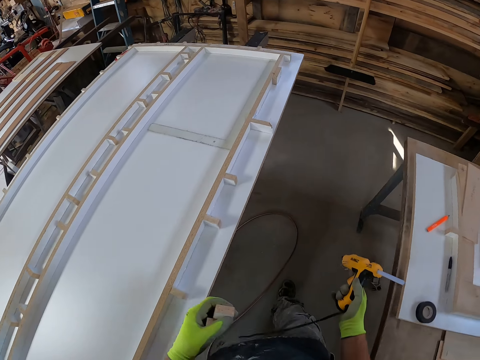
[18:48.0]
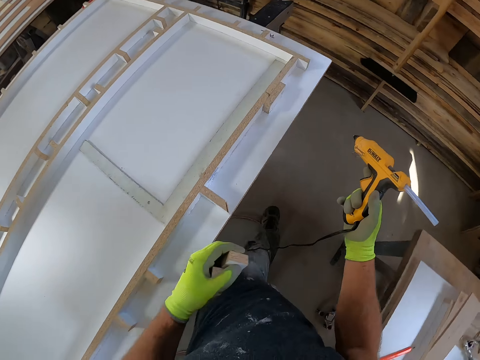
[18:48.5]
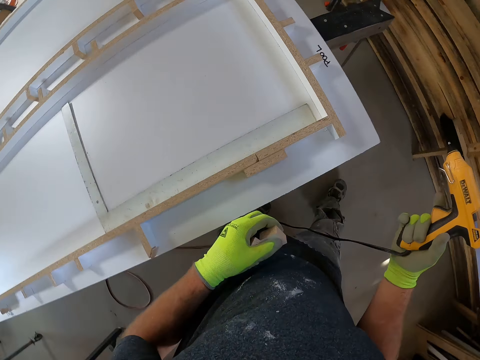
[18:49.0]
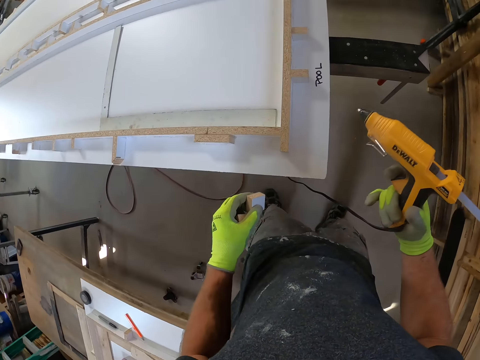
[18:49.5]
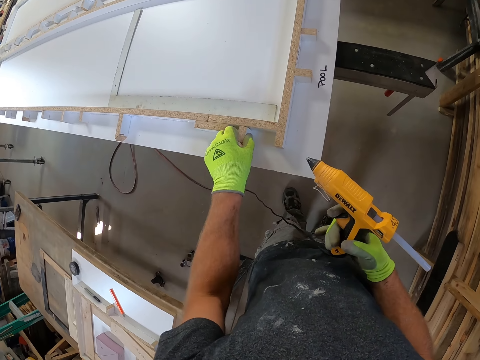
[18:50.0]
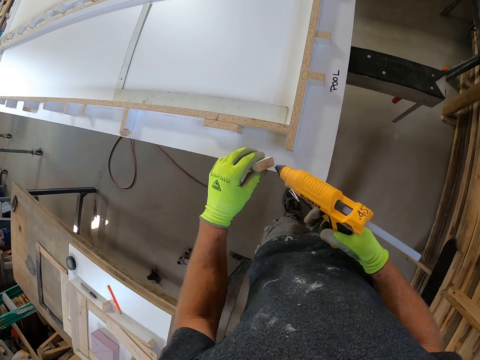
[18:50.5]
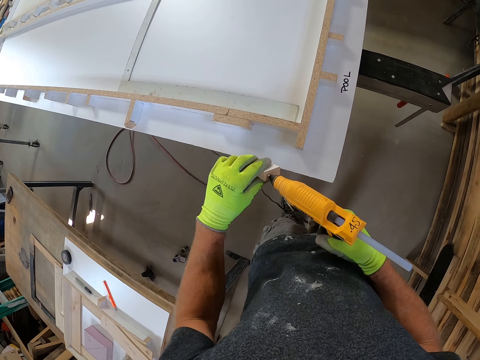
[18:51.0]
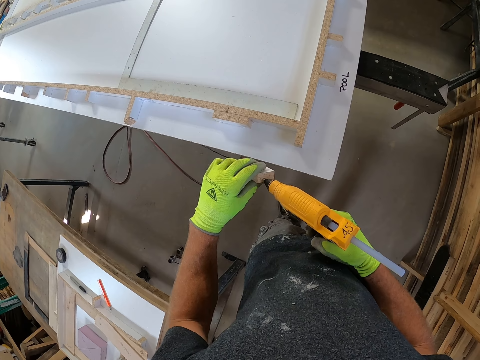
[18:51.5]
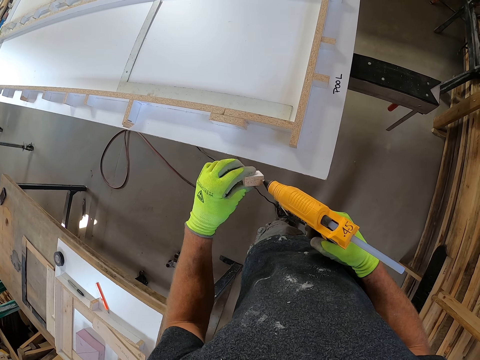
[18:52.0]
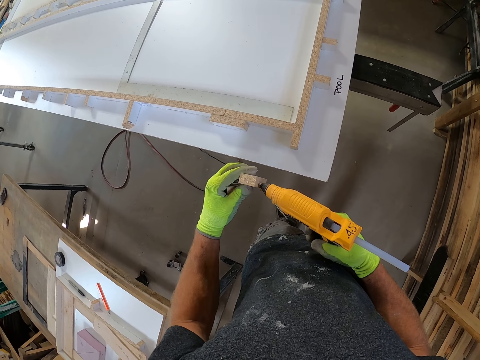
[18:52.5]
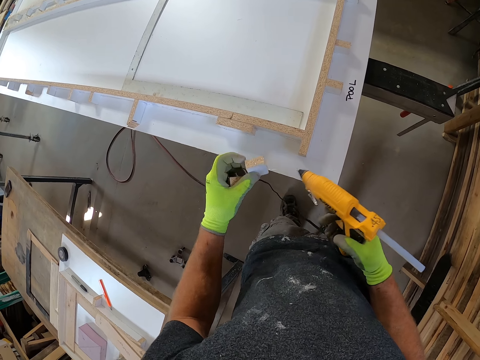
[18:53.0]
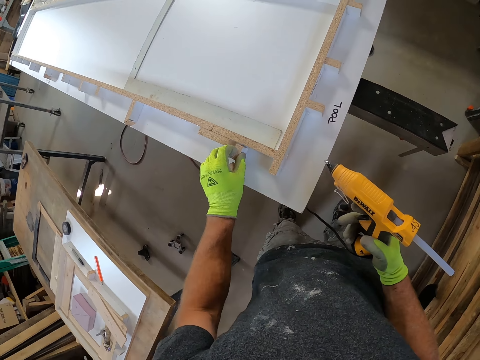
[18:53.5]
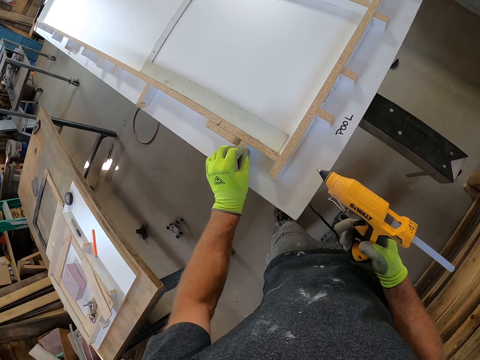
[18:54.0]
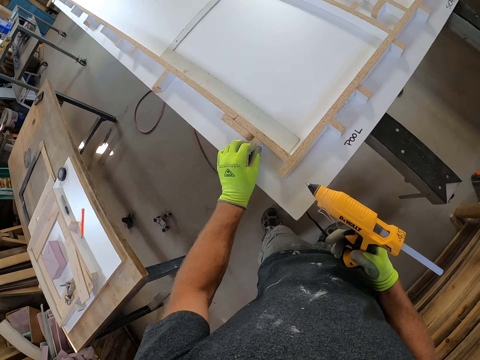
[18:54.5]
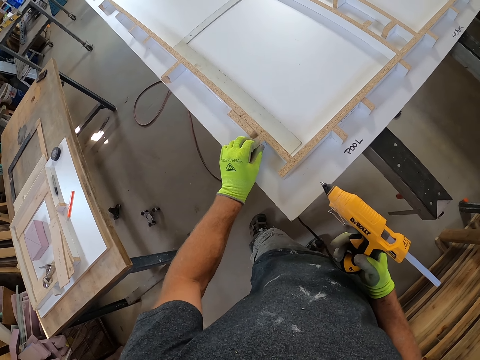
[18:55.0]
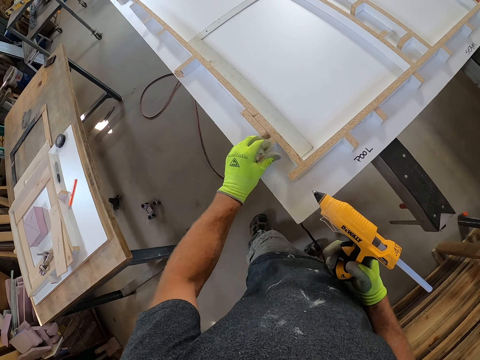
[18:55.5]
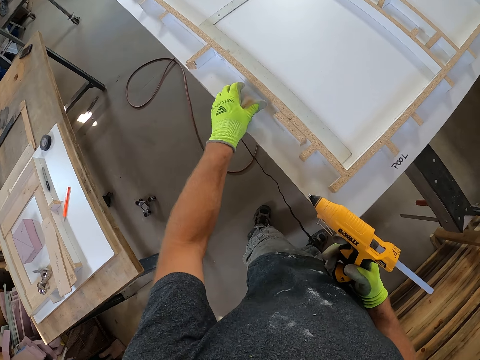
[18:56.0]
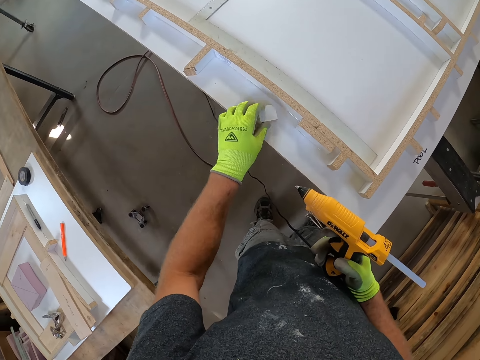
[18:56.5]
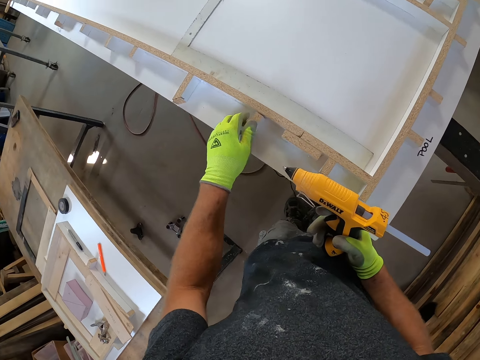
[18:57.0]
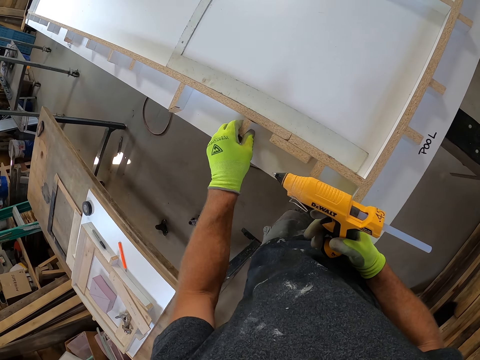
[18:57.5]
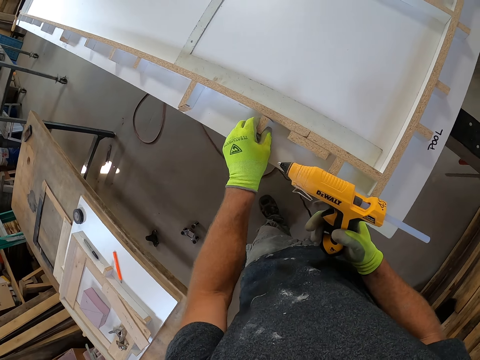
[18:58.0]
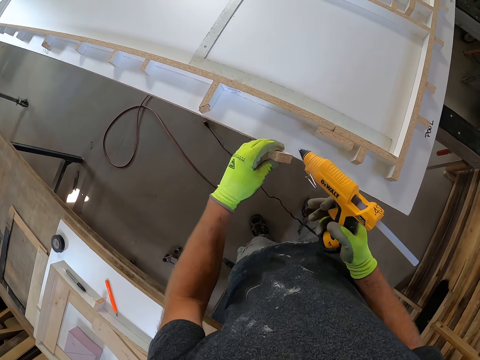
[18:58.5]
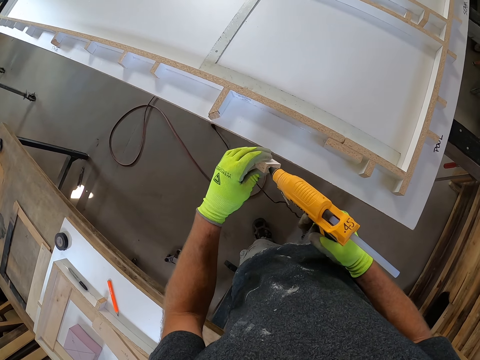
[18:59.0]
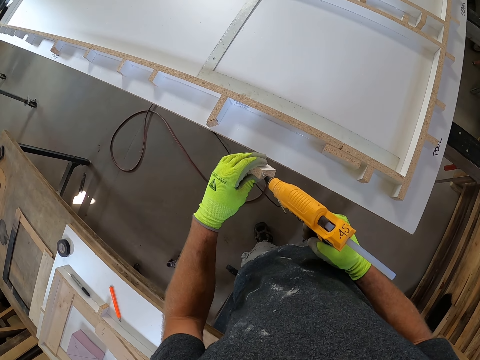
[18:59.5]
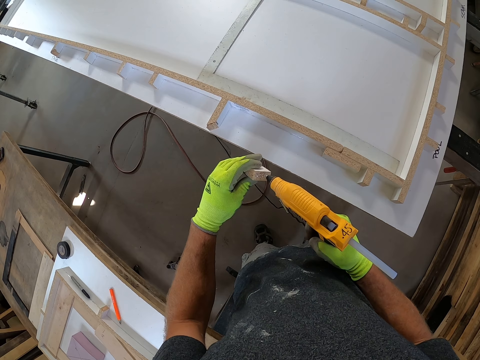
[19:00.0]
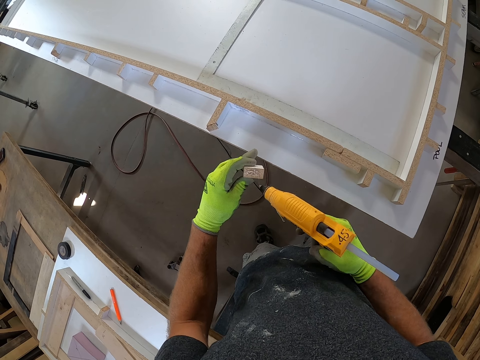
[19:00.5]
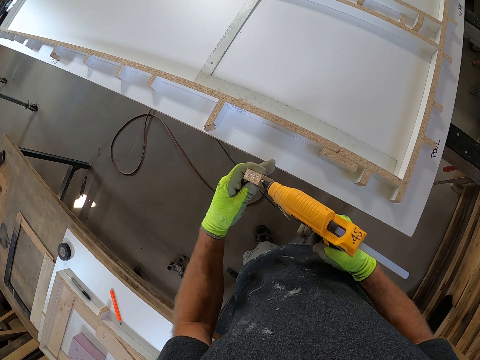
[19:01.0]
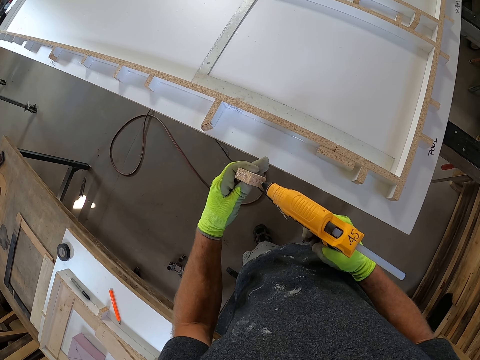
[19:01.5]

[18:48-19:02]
The camera wearer puts wood on the worktop. They apply glue to the piece of wood. They put the wood on the worktop. They fix the piece of wood on the board. They pick up a piece of wood and drop it on the board, on another wood. They move a leg. They apply glue to the piece of wood.

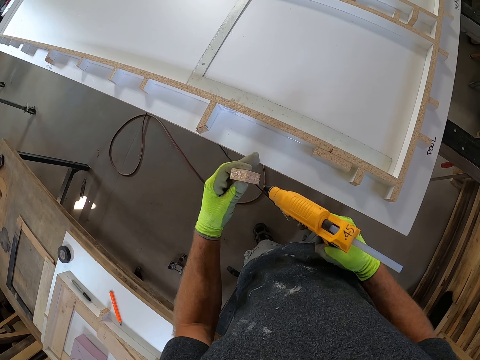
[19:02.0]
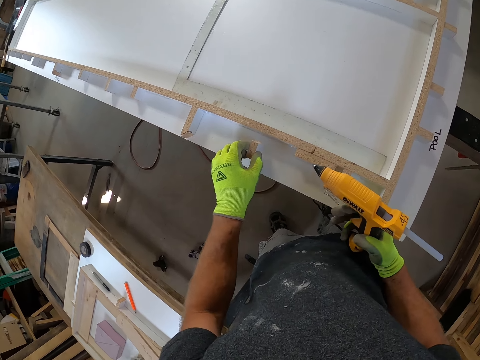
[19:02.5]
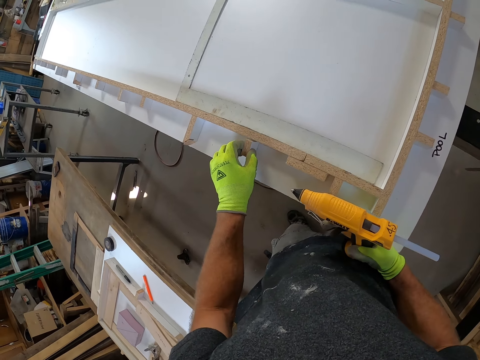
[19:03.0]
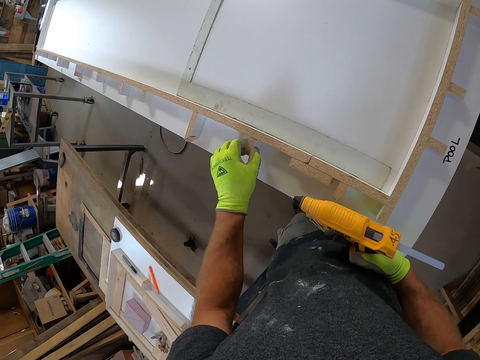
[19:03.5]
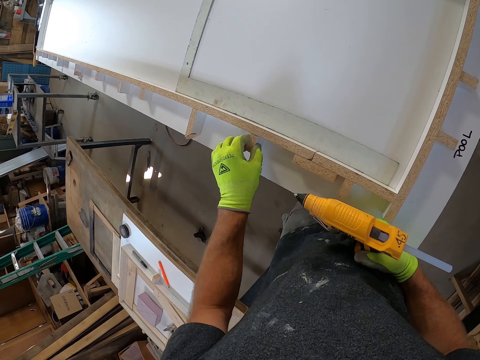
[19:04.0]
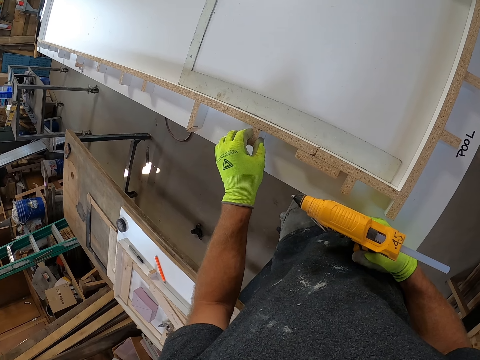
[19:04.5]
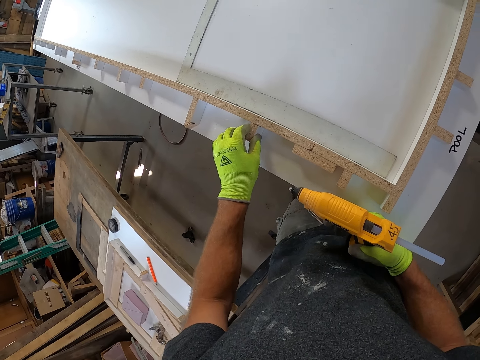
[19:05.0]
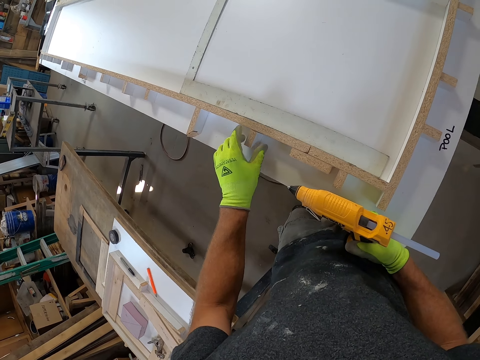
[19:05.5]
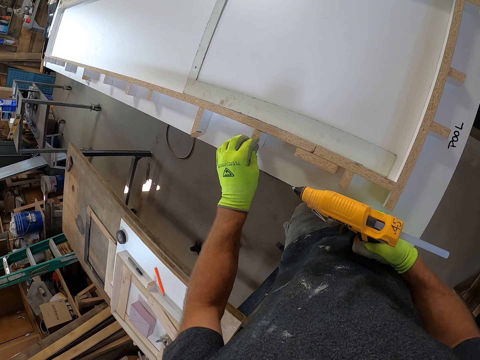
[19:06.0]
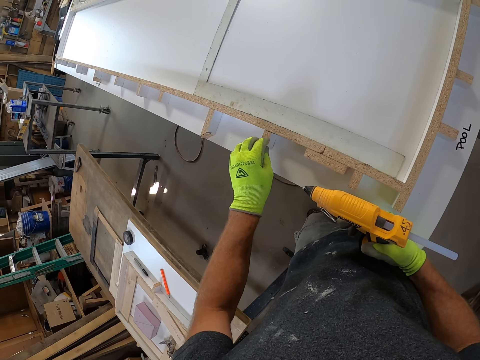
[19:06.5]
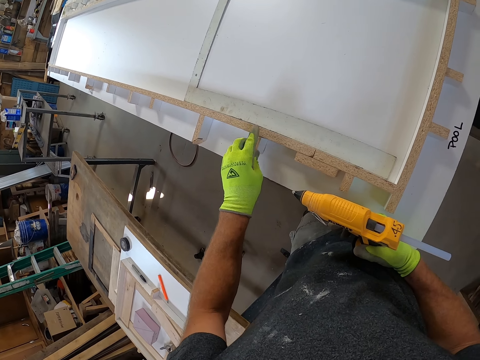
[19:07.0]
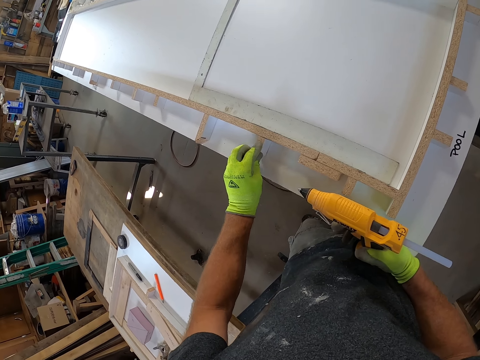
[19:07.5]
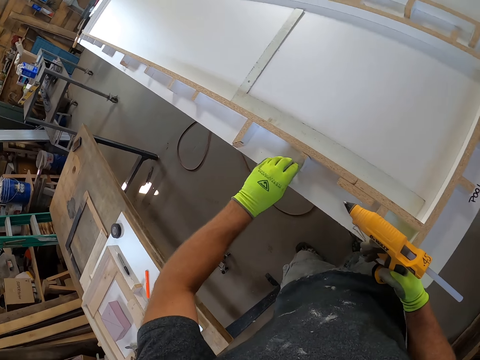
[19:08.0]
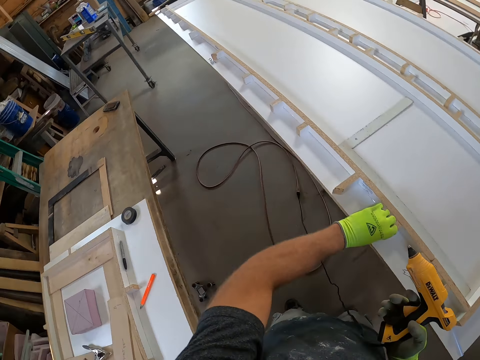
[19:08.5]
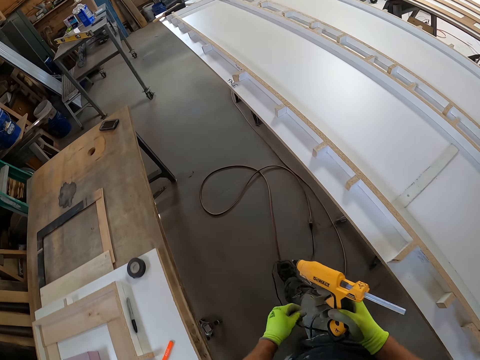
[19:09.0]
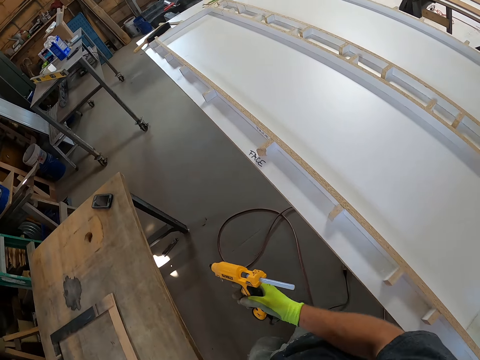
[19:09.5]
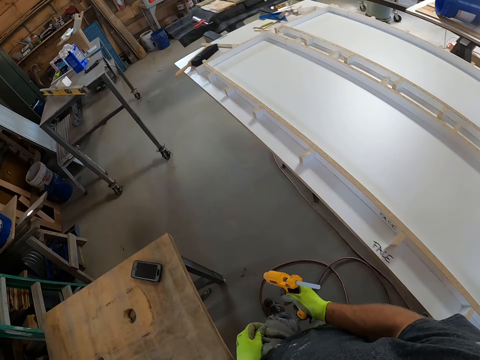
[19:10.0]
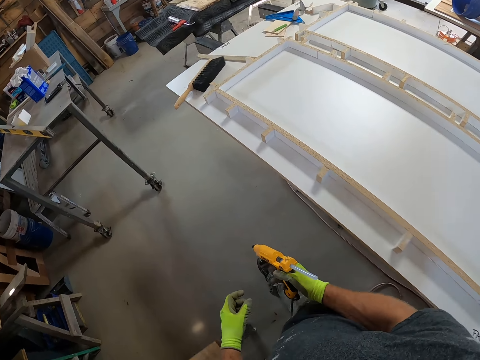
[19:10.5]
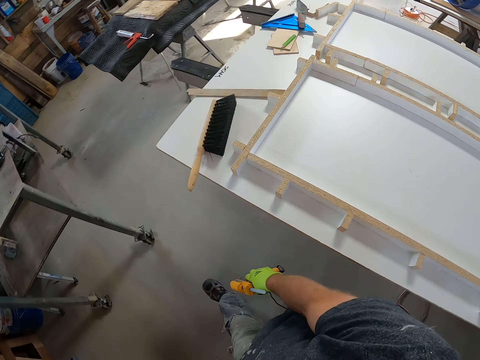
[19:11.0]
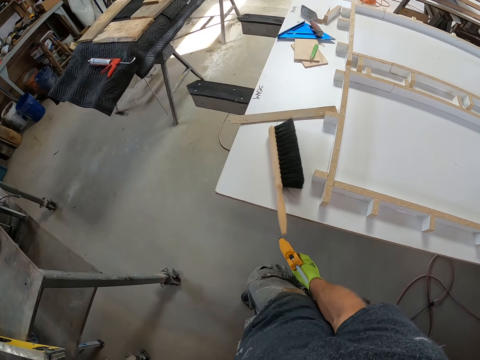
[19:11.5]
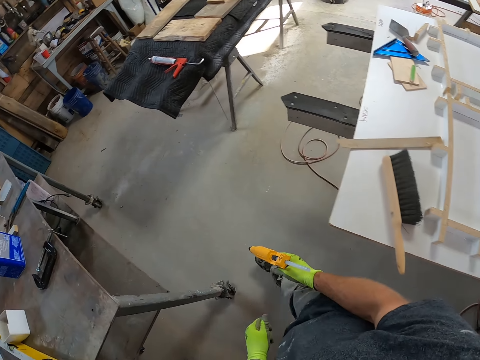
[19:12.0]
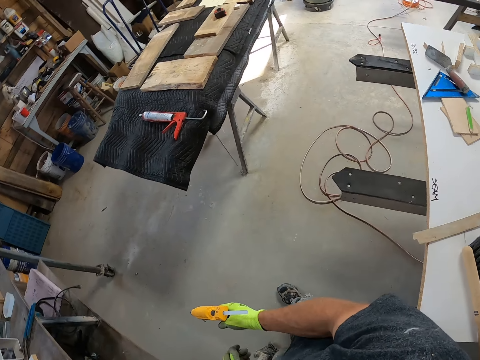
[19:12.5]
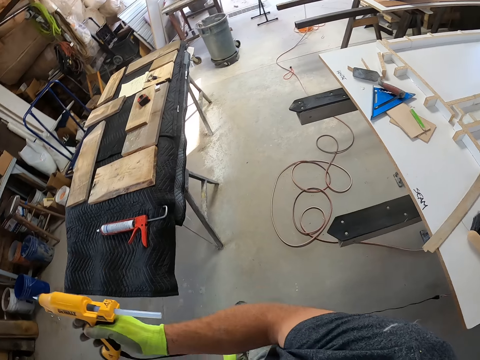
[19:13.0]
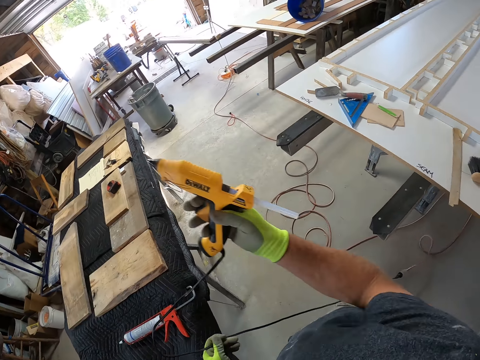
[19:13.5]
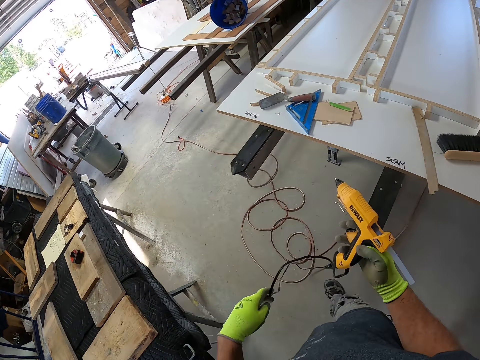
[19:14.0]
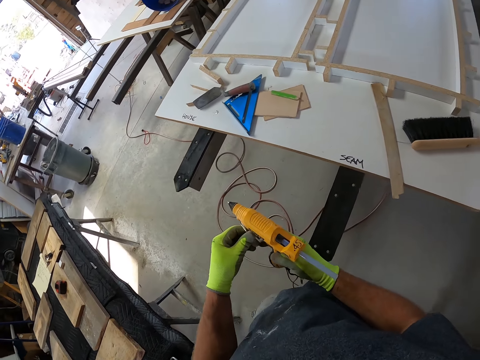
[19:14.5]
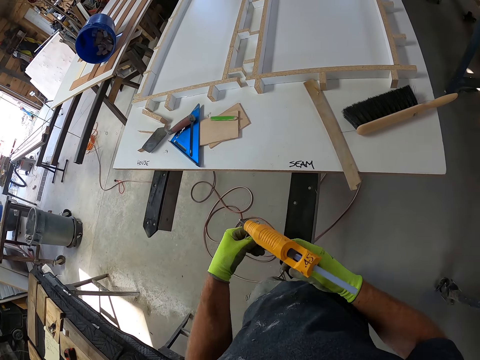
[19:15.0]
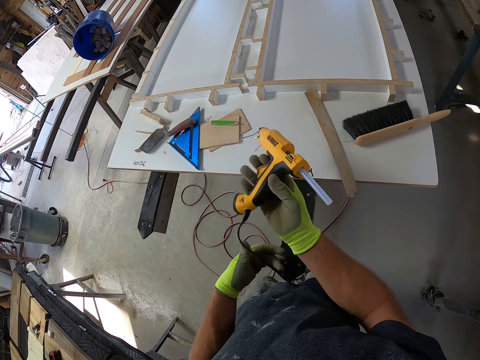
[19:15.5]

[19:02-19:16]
The camera wearer puts the wood on the worktop. They fix the piece of wood on the board. They walk. They lift the glue dispenser gun. They hold the glue gun cord.
